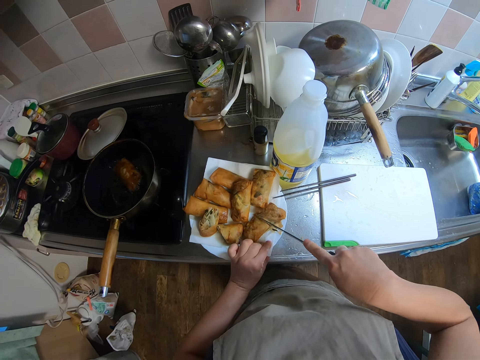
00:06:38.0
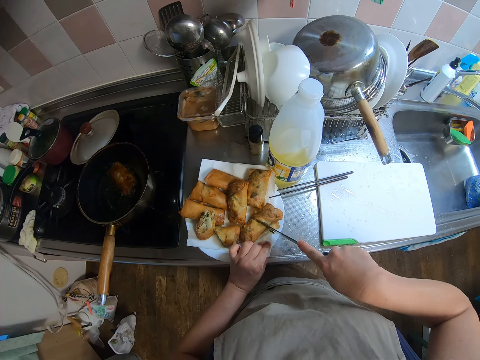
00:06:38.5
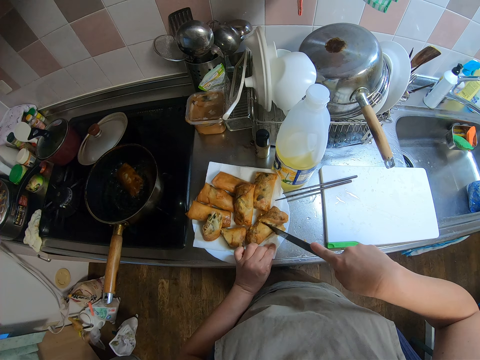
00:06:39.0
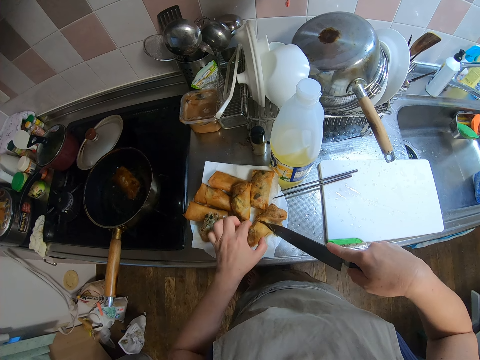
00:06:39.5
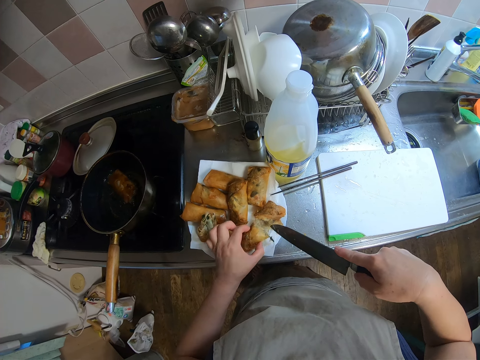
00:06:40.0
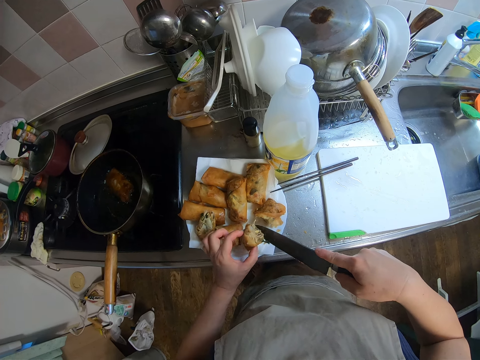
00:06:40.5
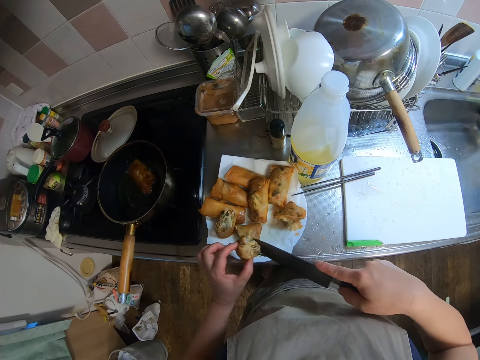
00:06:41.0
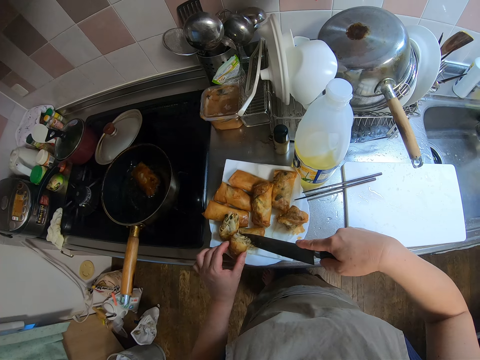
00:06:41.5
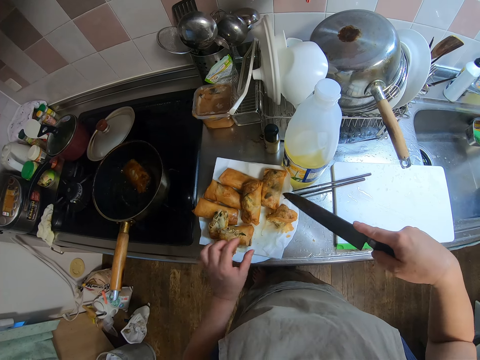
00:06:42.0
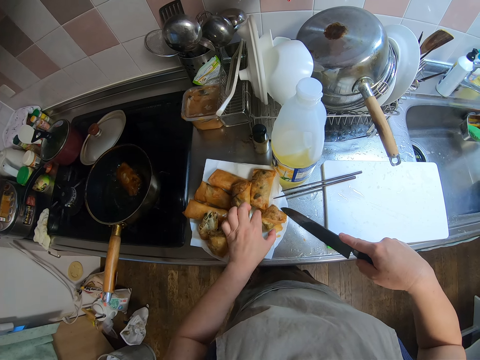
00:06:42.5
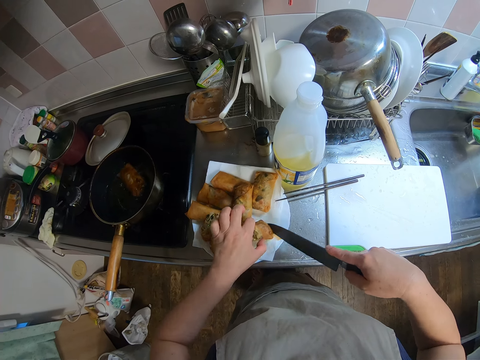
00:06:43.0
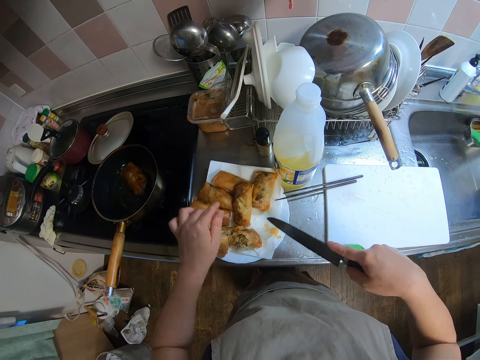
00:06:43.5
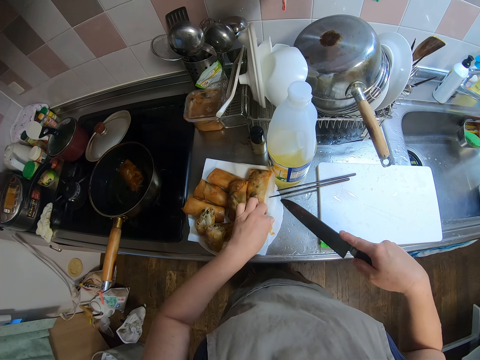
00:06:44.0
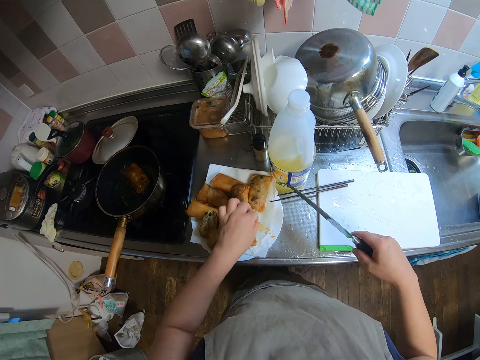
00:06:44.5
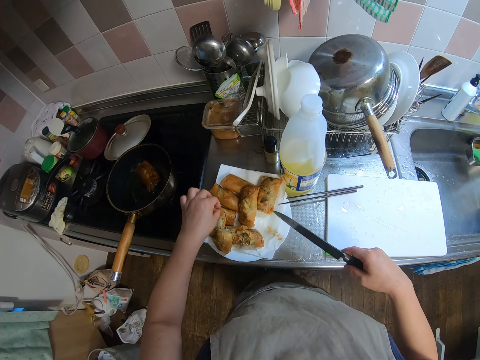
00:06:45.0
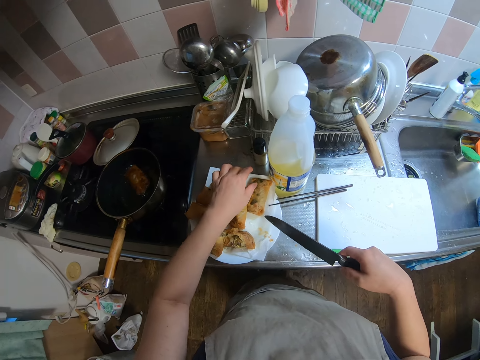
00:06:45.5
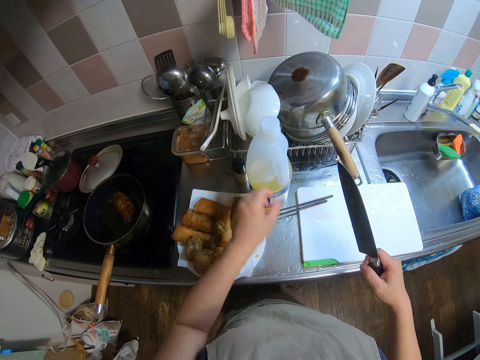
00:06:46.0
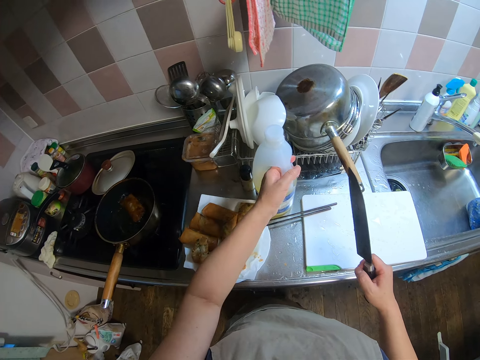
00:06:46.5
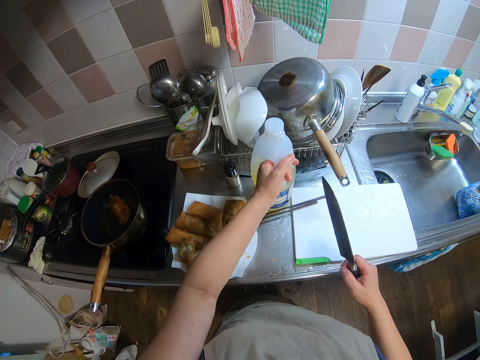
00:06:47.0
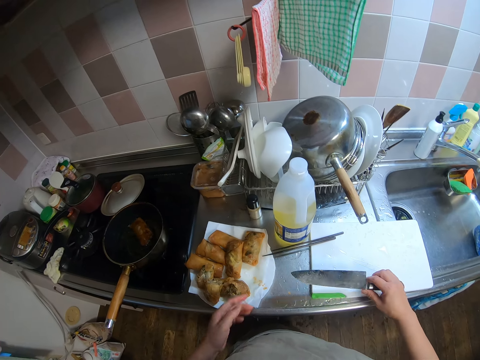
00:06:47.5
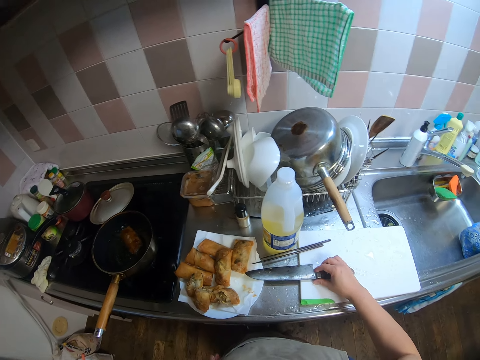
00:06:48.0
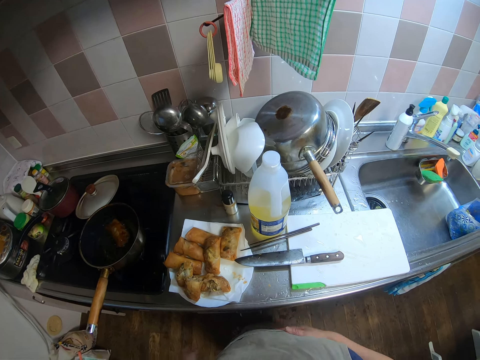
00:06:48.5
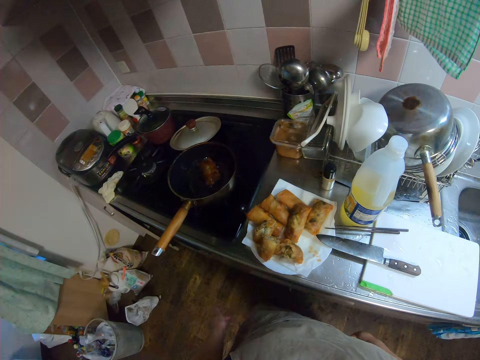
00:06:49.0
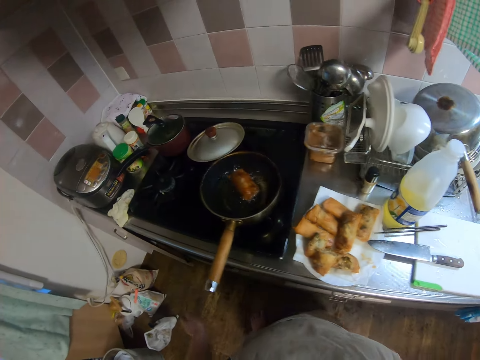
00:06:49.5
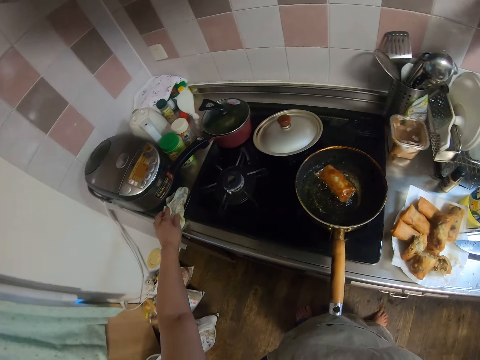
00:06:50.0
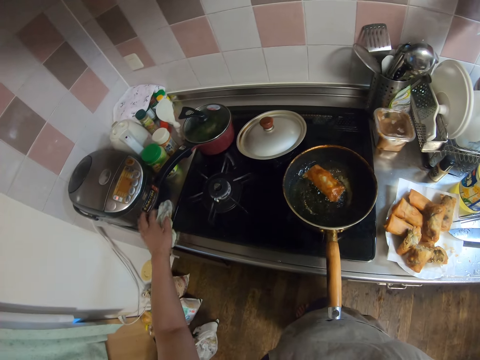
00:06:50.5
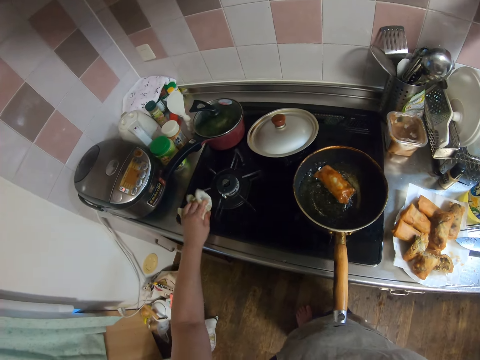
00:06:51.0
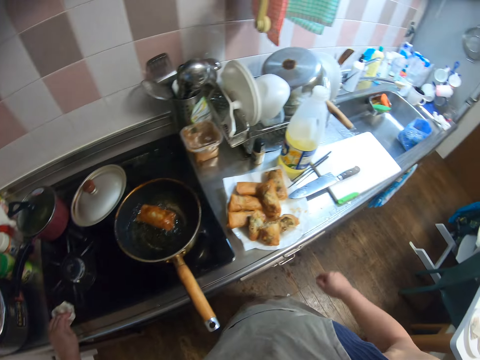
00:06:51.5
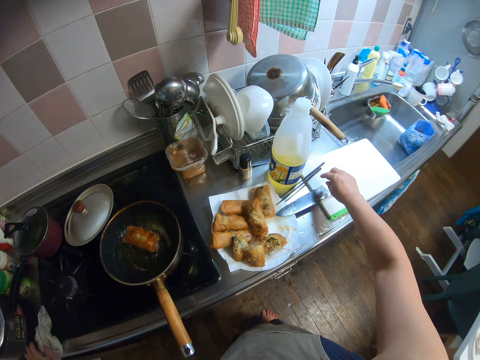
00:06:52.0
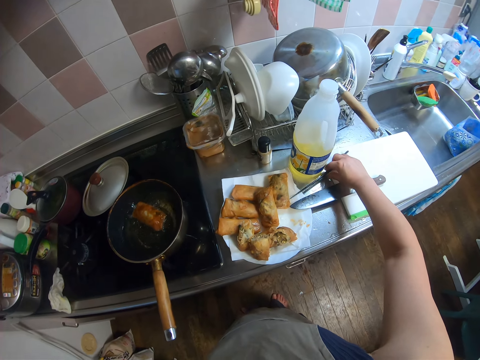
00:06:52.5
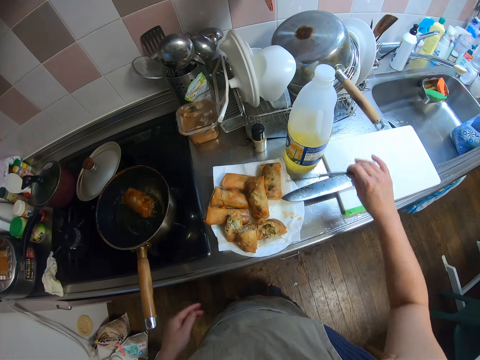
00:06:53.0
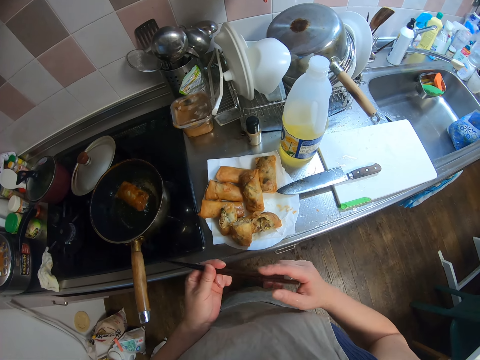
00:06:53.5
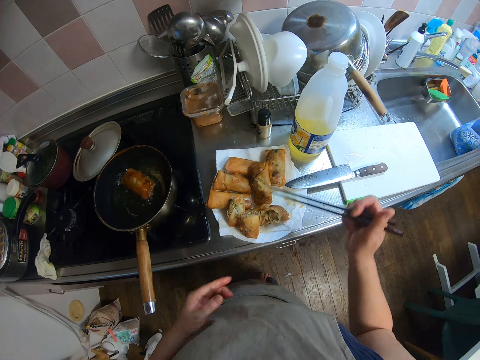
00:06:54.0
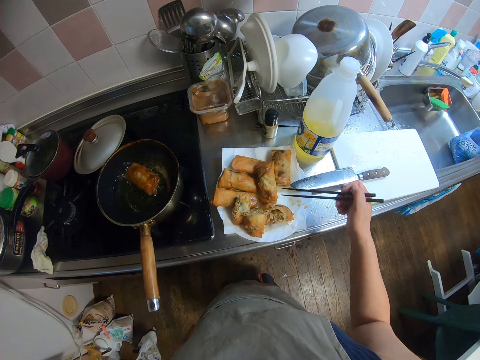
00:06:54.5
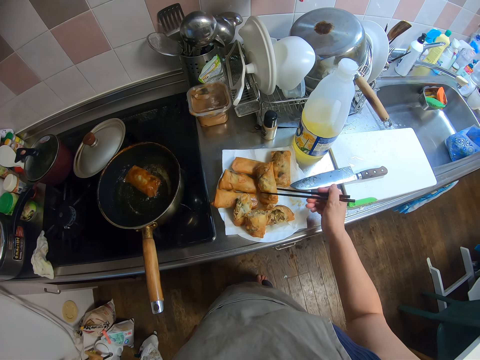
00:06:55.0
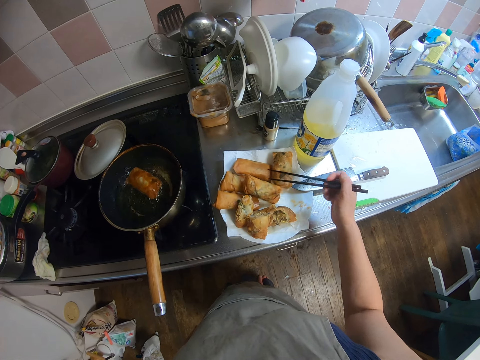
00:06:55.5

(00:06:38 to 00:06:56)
The camera wearer holds a samosa with her hand. She arranges the cut spring rolls inside the plate. She puts the samosa on a side of the plate. She moves a bottle of vegetable oil with her left hand. She drops the knife on the slab with her right hand. She moves towards the gas stove. She cleans her left hand with the piece of cloth on the gas stove. She picks up a towel and puts the towel on the gas. She picks the picker or chopstick from the kitchen slab. She holds the picker with both hands. She removes her left hand from the picker. She moves a fried spring roll with the picker in her right hand. She touches the samosa with the chopstick.

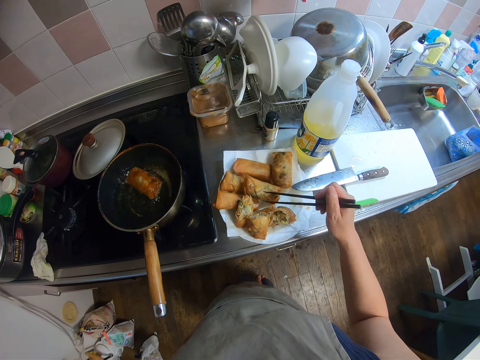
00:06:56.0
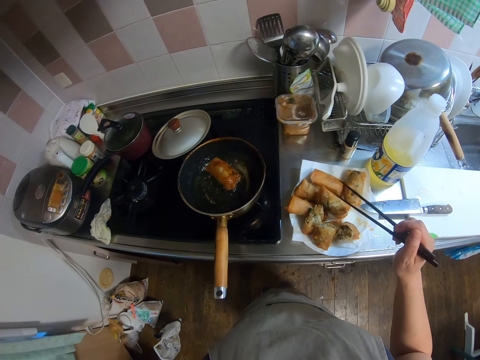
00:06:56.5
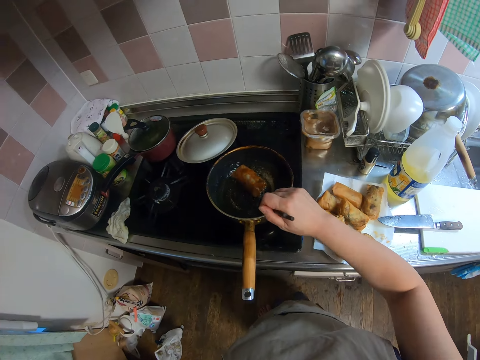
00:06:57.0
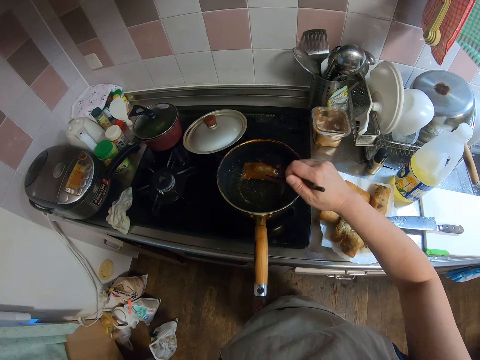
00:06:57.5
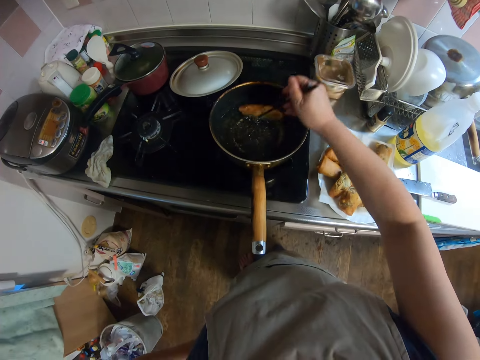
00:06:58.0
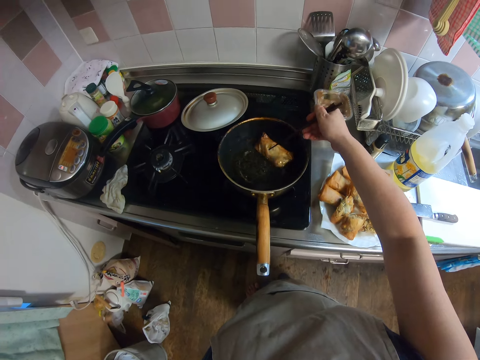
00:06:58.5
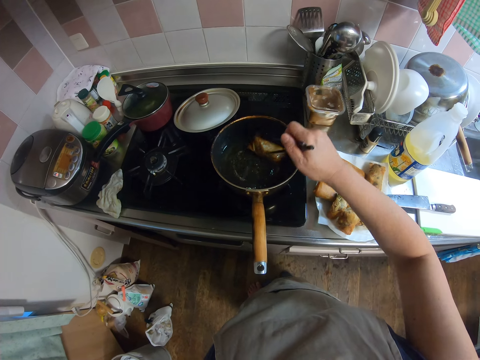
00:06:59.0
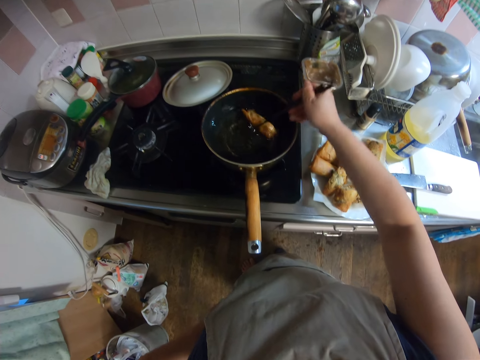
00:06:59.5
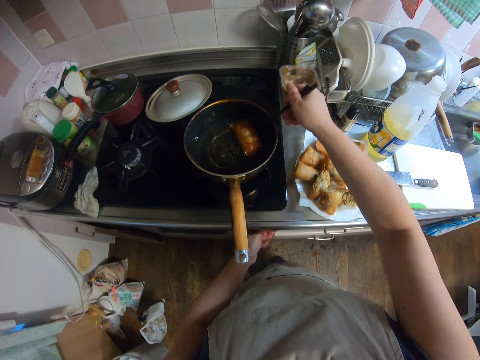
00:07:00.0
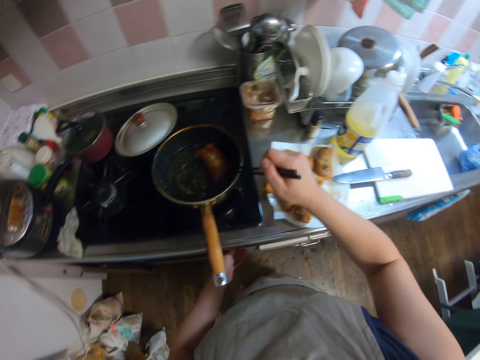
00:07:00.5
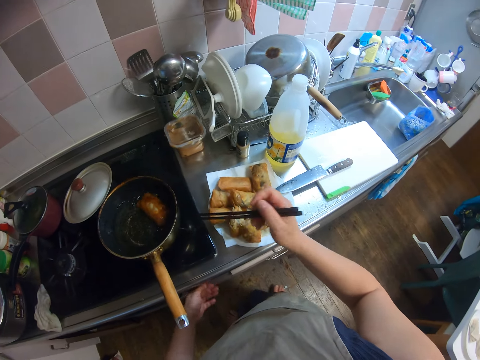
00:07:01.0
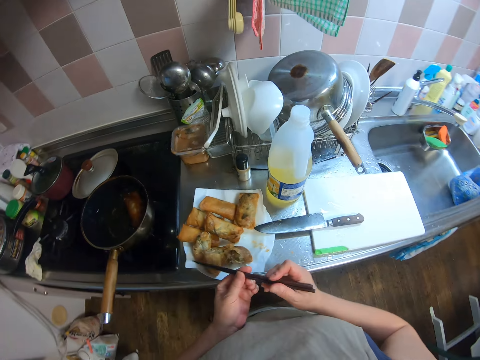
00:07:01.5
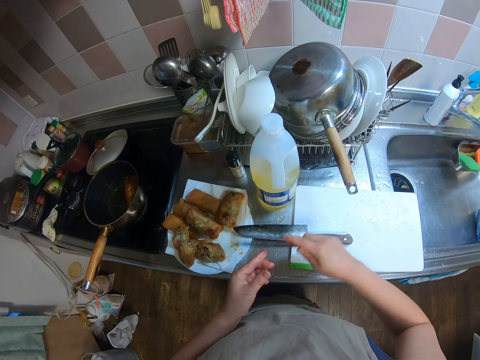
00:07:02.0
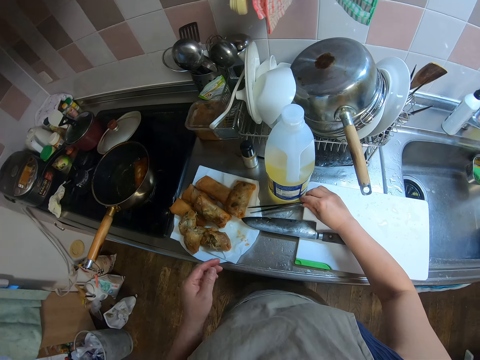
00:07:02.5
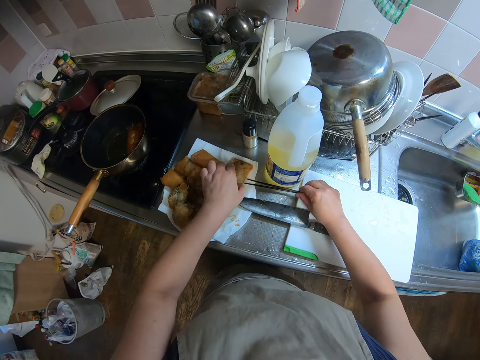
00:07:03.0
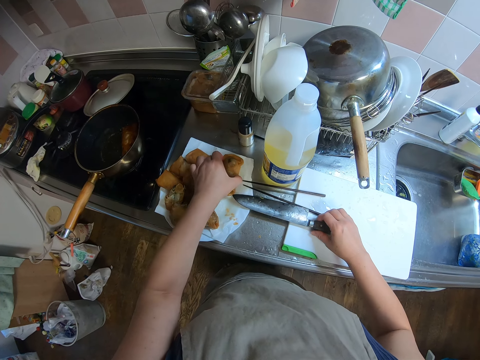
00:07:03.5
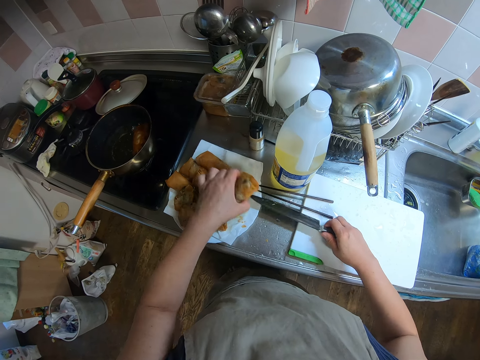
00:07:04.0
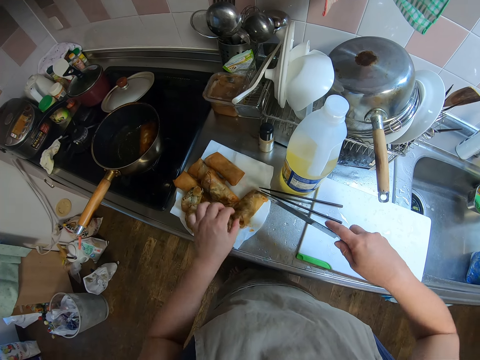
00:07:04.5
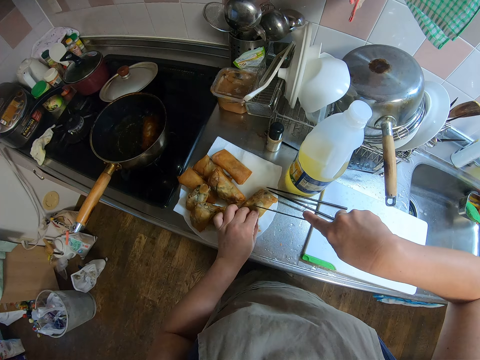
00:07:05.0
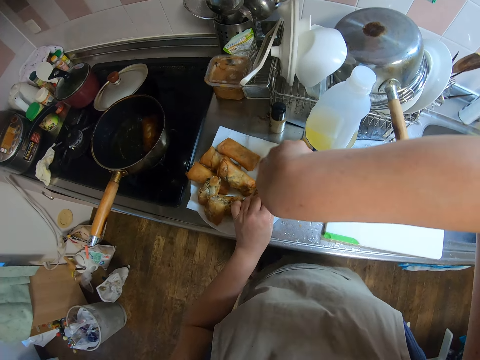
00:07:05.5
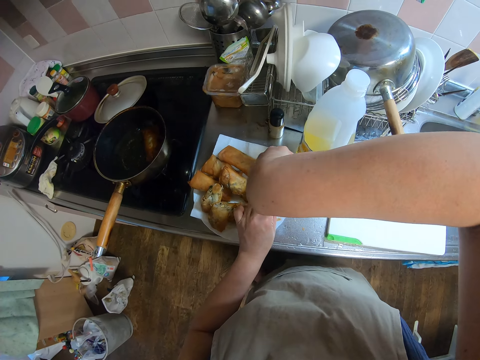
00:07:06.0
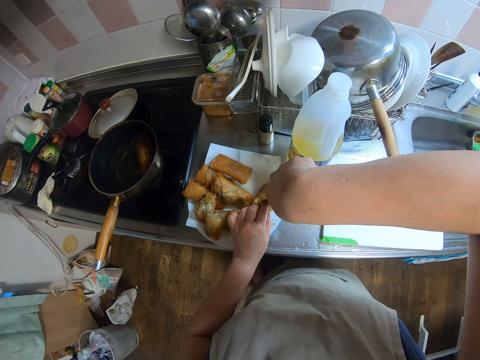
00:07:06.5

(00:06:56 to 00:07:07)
The camera wearer turns the spring roll in the frying pan with the picker. She adjusts the knob of the gas stove. She hits the picker with the edge of the frying pan. She holds the gas button. She holds the picker with both hands. She picks a fried spring roll with her left hand from the plate. She drops the picker on the kitchen slab. She picks a knife from the kitchen slab with her right hand. She holds the samosa with her hand. She cuts the spring roll with the knife.
